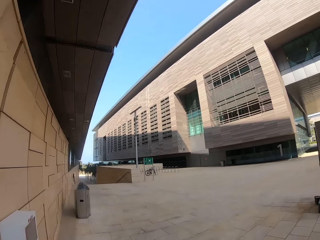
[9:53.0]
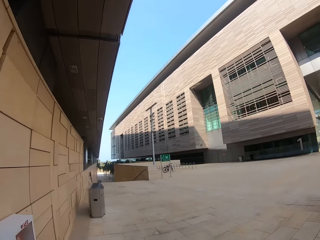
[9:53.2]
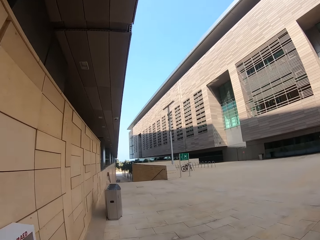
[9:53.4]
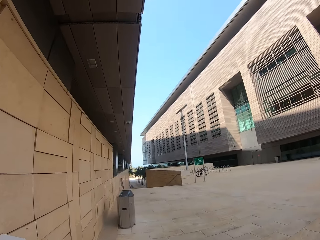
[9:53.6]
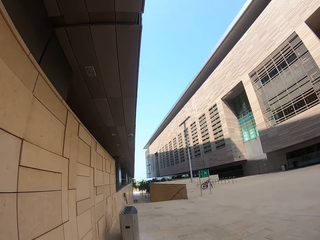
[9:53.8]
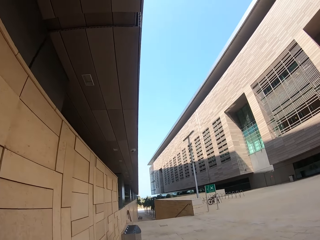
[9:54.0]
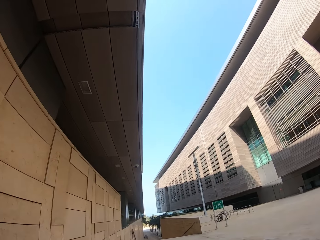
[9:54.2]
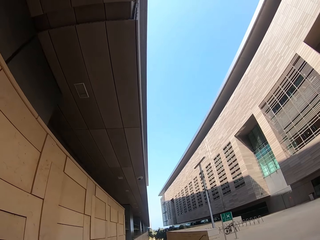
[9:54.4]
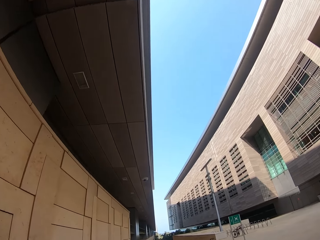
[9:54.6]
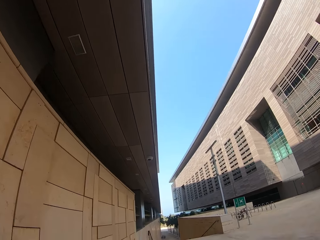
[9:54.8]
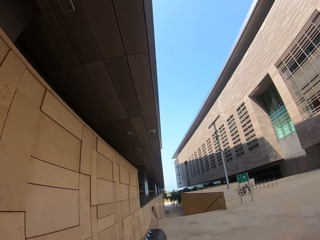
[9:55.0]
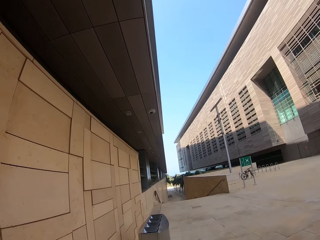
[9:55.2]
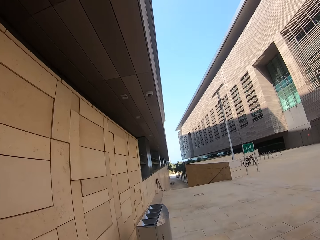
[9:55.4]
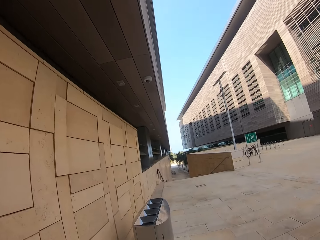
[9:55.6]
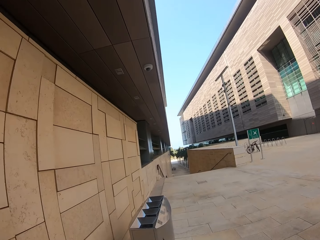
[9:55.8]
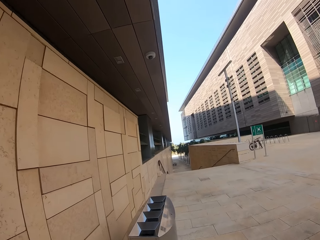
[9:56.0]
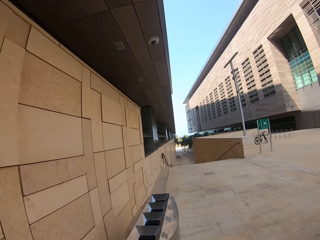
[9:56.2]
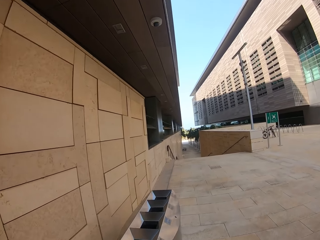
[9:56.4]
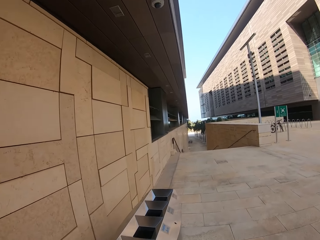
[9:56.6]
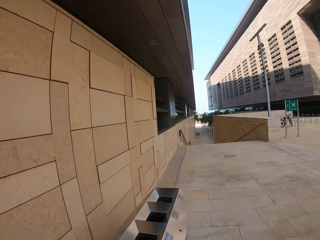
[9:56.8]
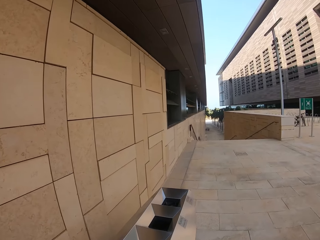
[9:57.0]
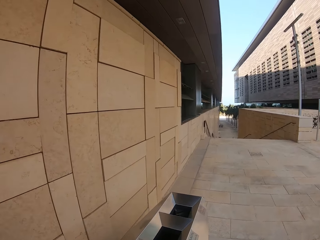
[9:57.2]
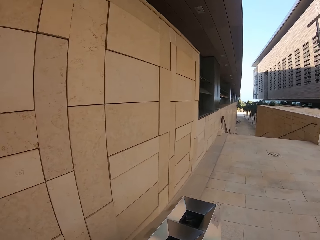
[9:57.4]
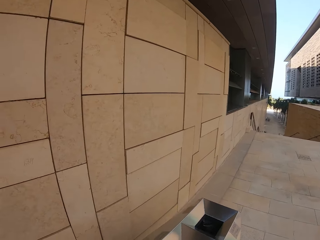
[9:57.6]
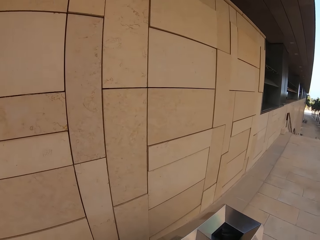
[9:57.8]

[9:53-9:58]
The camera wearer walks outside.

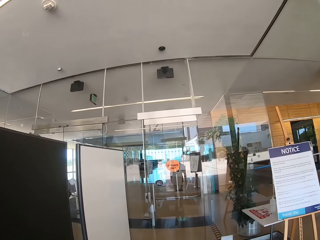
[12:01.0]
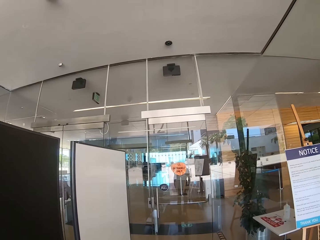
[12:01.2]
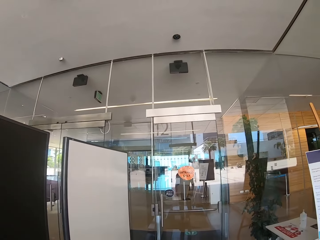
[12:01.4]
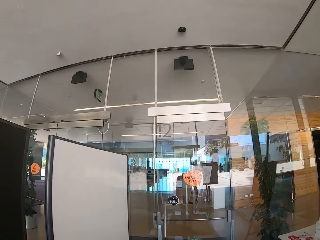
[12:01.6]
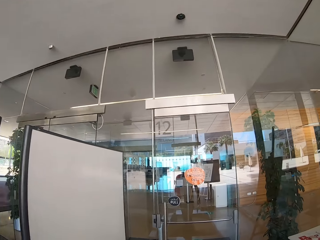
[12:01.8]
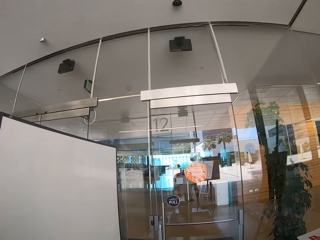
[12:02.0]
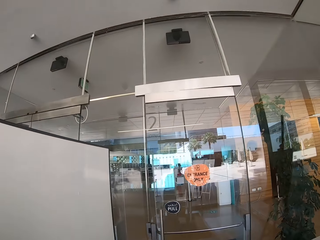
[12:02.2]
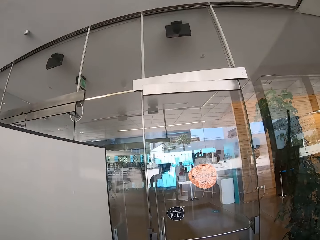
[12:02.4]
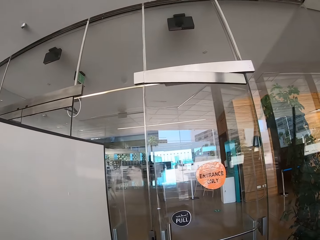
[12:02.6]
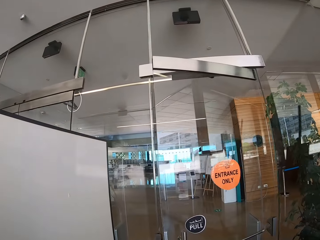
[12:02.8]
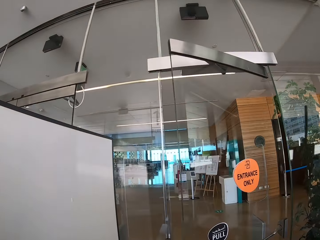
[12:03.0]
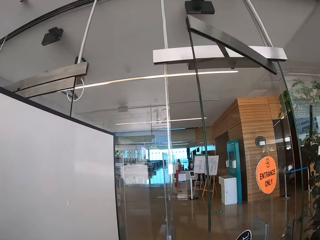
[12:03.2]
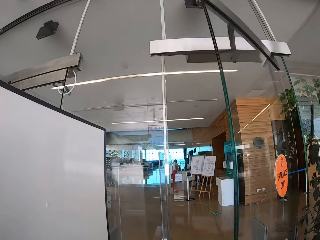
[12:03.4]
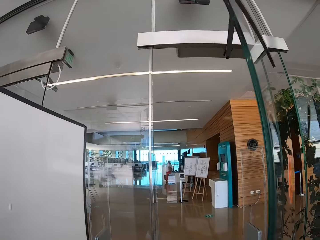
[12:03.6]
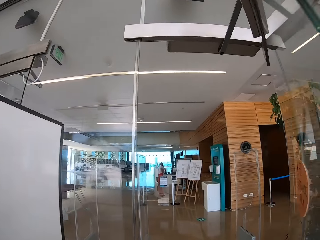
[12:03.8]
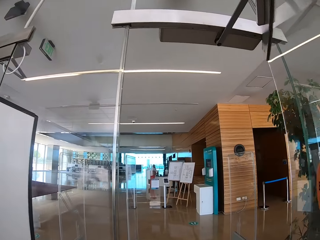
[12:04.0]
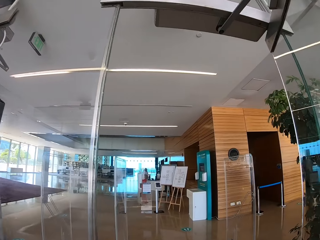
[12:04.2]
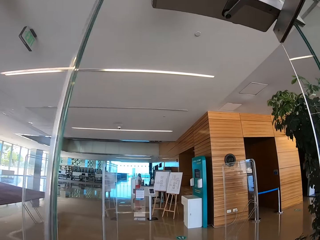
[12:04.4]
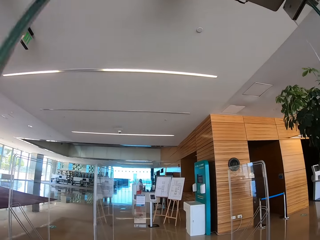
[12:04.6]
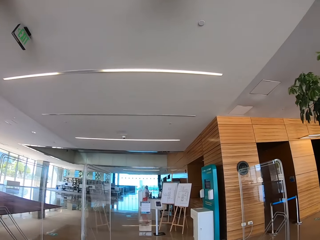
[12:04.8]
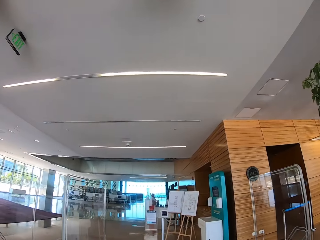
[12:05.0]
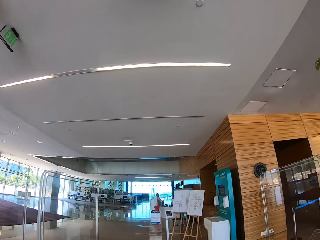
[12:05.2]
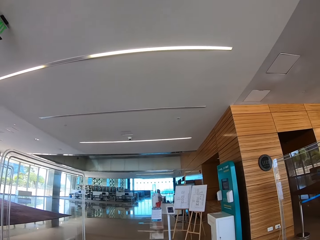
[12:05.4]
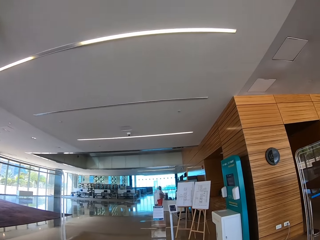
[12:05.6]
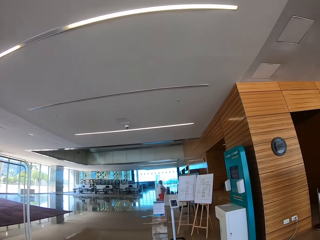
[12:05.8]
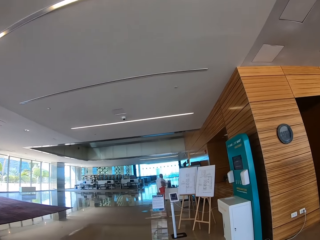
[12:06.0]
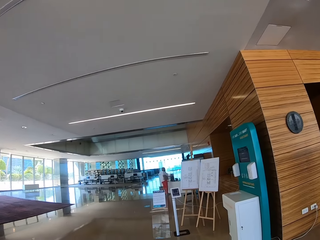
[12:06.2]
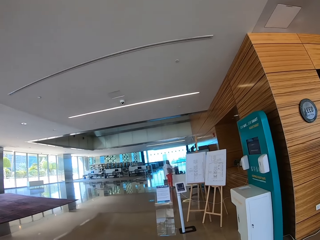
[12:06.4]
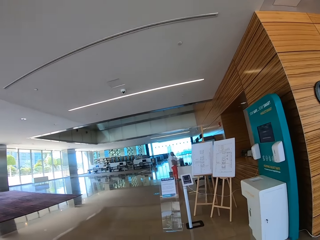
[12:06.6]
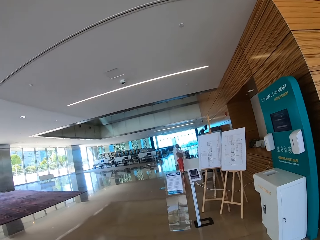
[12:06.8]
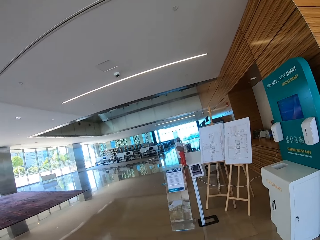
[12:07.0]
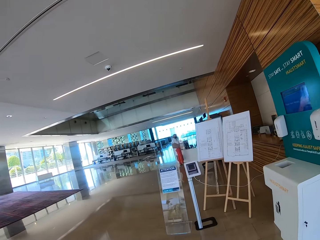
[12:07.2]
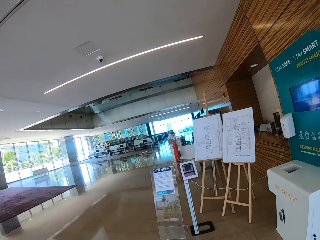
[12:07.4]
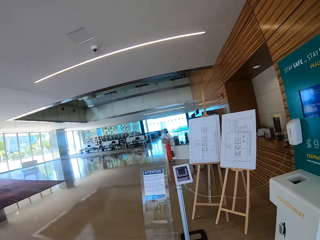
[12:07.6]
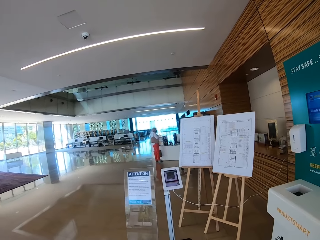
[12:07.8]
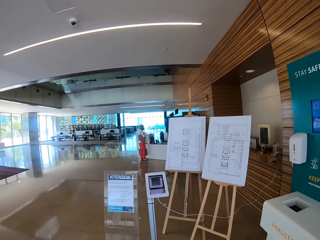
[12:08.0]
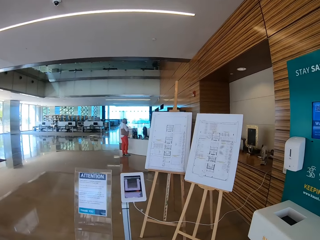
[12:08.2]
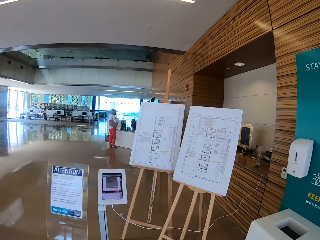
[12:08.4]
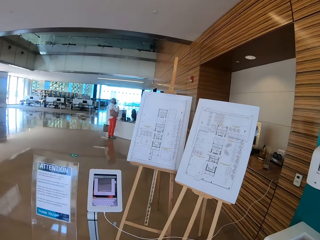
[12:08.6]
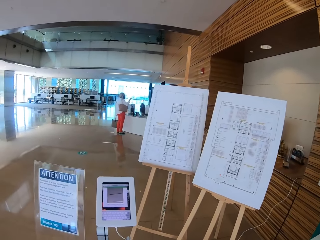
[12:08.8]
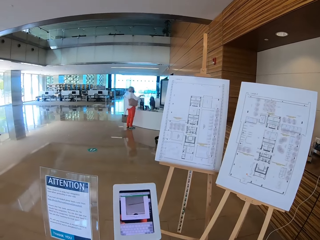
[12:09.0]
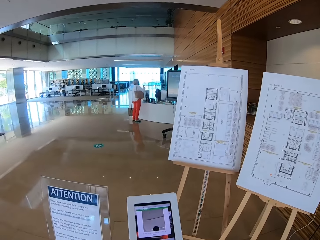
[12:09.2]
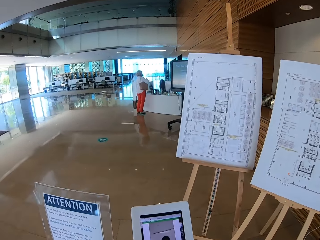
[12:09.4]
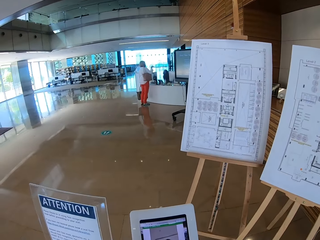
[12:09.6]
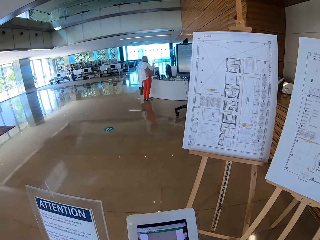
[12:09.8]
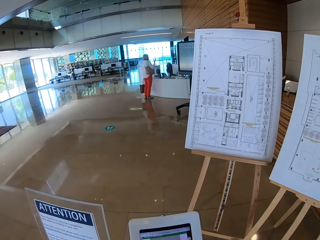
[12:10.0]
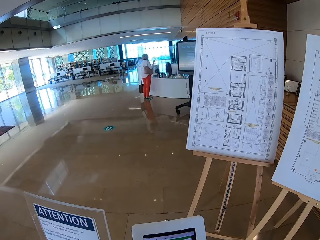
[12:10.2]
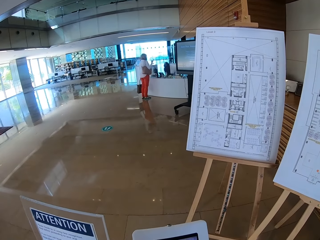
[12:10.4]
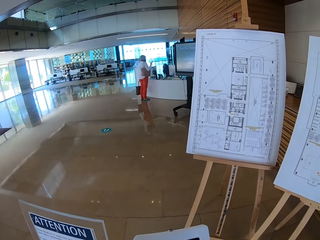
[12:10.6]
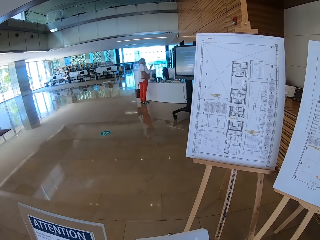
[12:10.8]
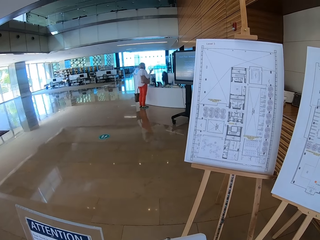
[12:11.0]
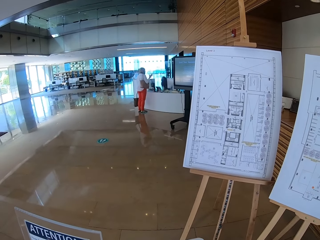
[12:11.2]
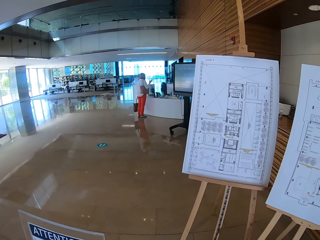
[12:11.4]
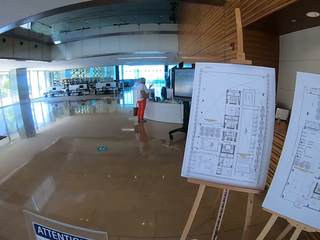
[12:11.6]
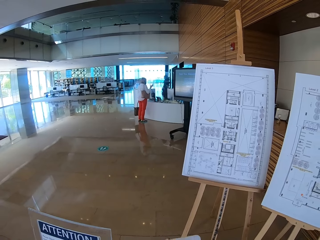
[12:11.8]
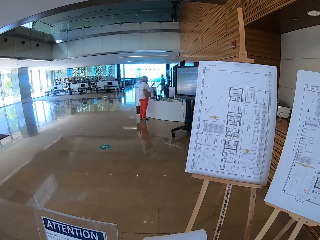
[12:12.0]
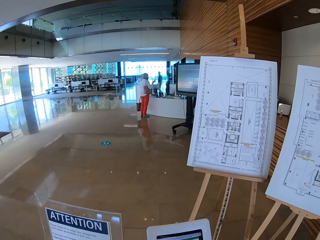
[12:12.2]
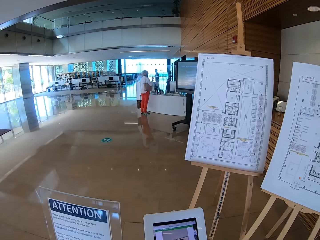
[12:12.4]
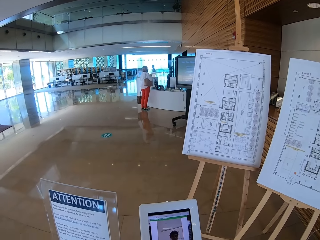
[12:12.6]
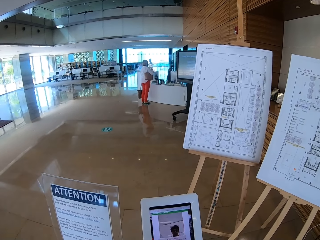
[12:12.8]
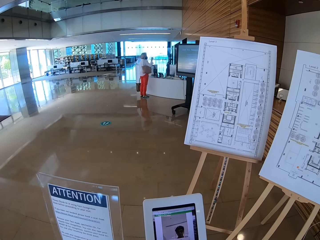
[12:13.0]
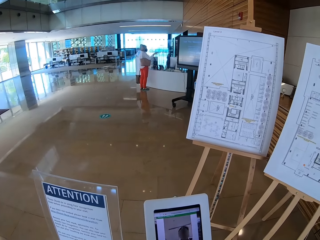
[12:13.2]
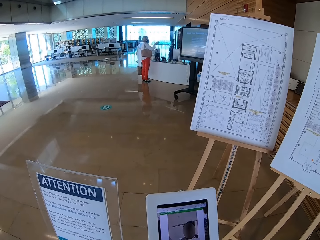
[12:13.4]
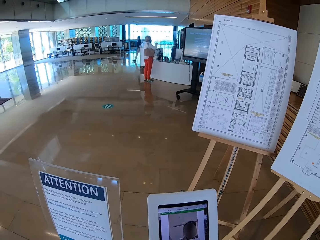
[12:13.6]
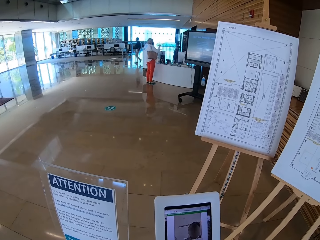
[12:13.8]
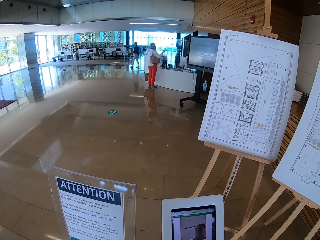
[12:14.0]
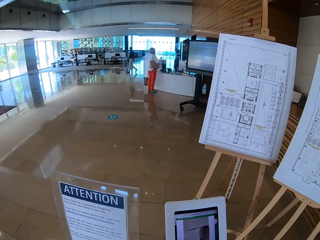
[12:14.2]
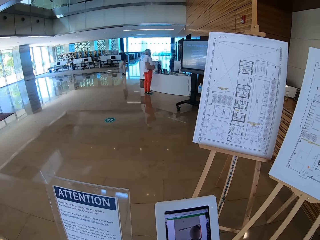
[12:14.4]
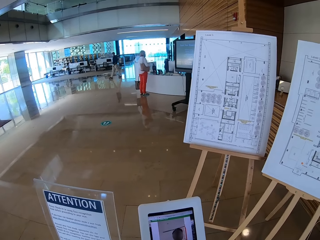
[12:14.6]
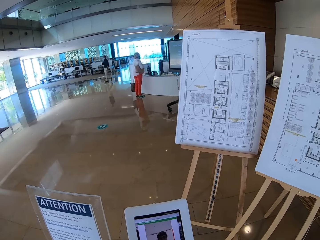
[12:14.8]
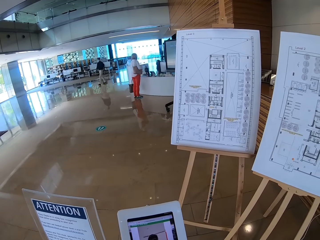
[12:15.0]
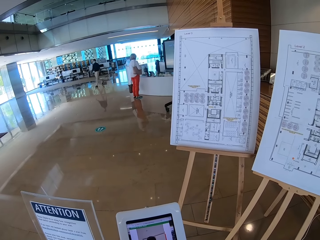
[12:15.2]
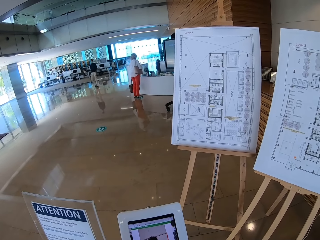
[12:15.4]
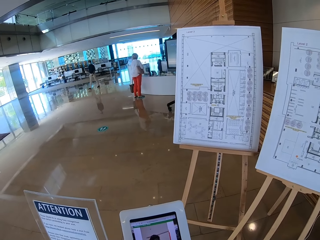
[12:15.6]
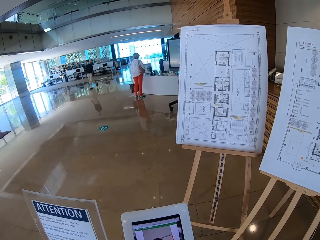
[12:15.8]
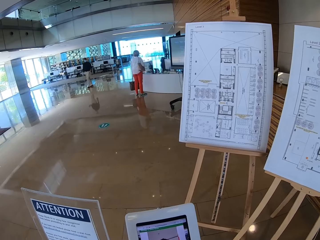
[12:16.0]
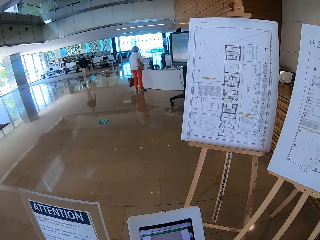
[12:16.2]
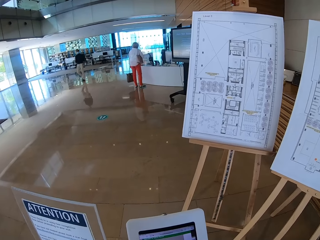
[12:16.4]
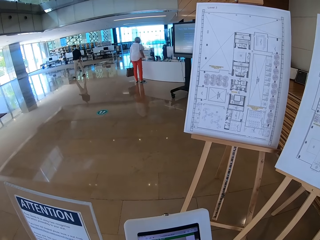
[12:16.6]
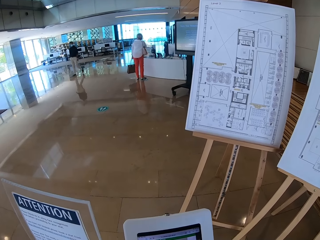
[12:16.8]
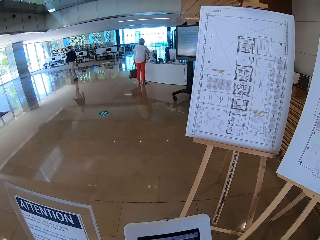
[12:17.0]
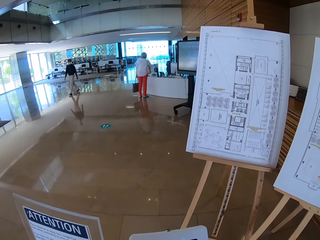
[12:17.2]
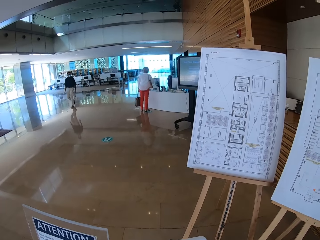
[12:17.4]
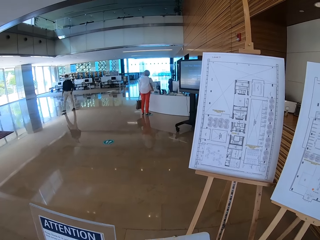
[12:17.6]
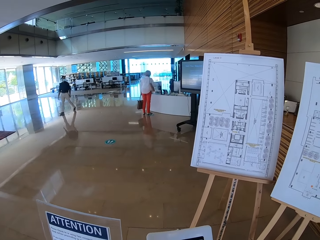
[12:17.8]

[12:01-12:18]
The camera wearer opens the door. They pull the door, walk, and press on the token number machine.
